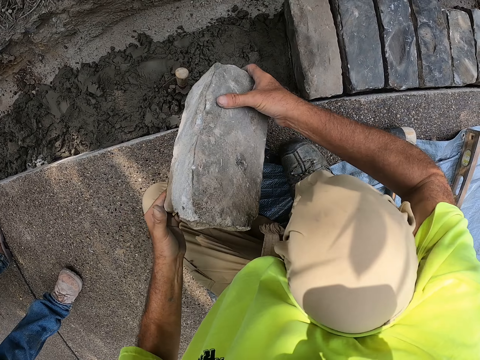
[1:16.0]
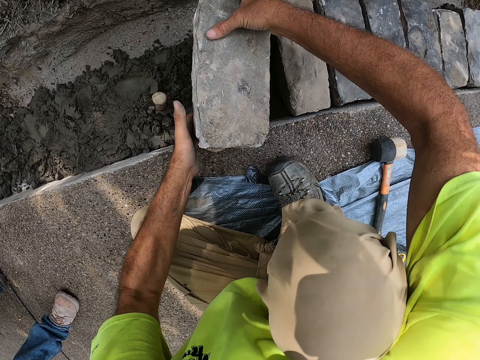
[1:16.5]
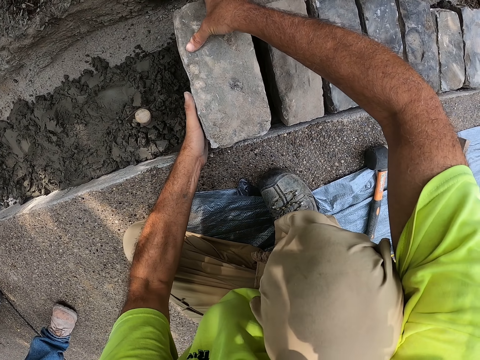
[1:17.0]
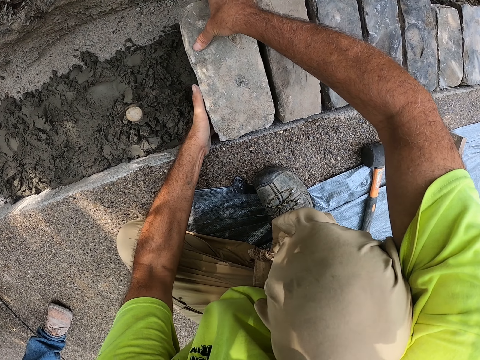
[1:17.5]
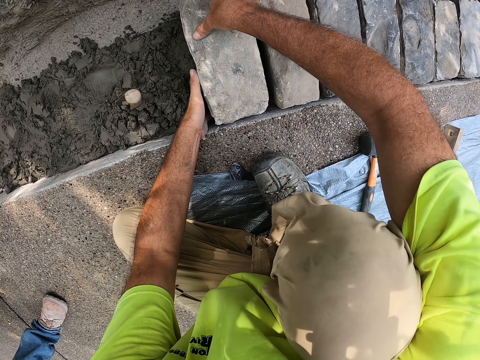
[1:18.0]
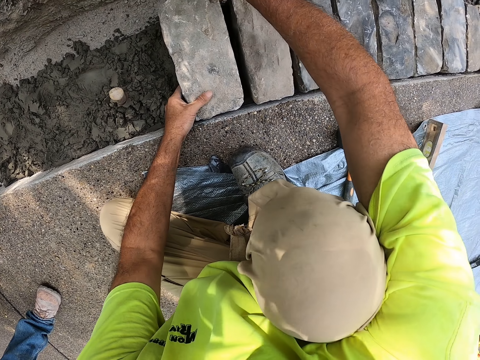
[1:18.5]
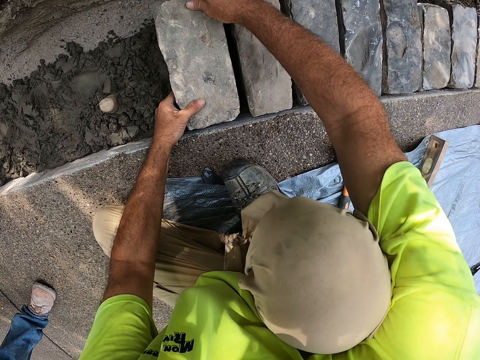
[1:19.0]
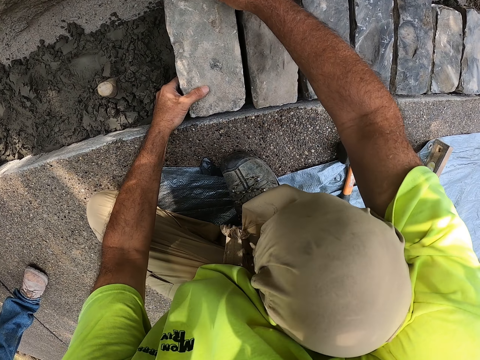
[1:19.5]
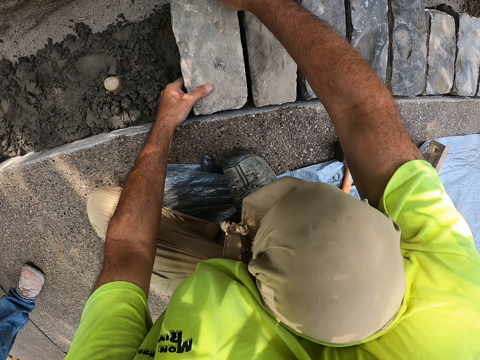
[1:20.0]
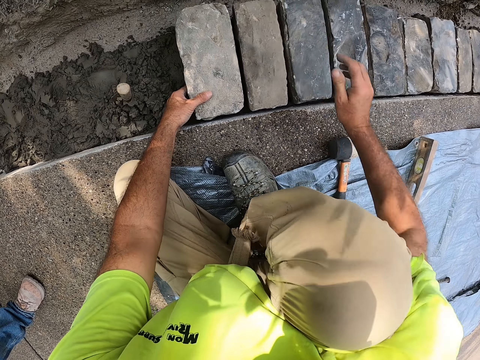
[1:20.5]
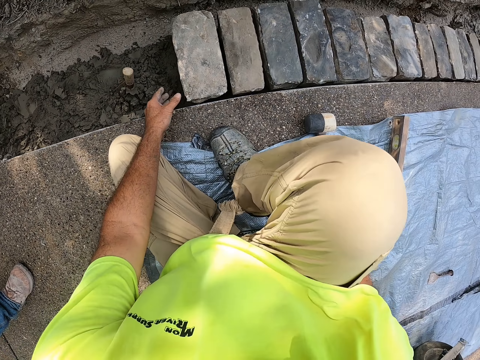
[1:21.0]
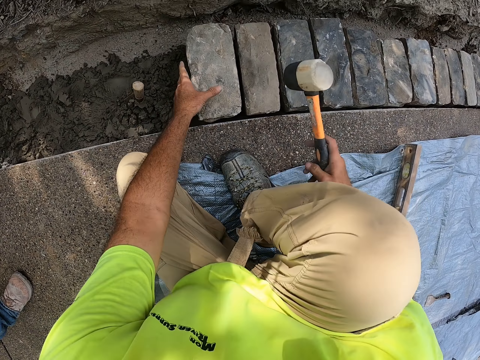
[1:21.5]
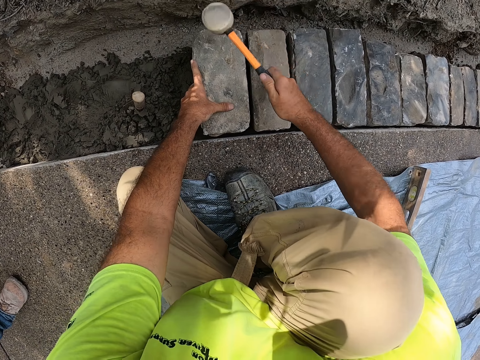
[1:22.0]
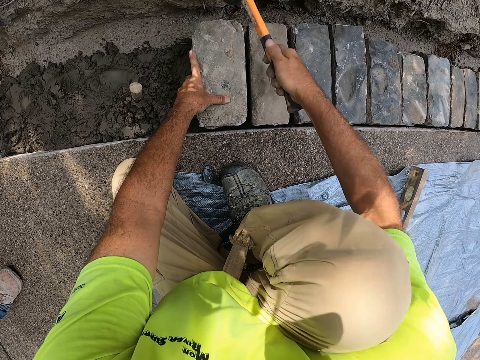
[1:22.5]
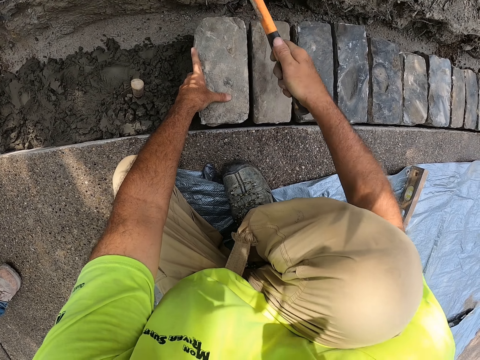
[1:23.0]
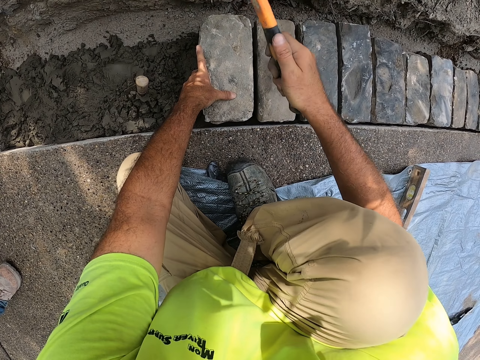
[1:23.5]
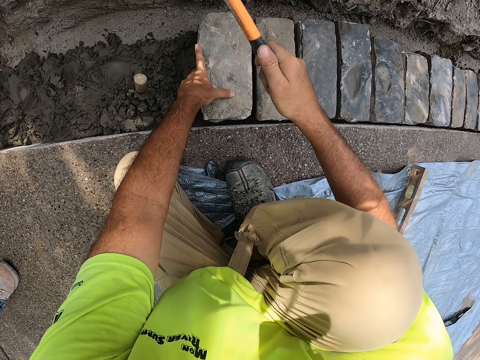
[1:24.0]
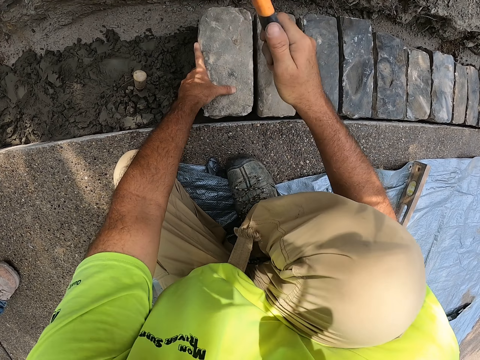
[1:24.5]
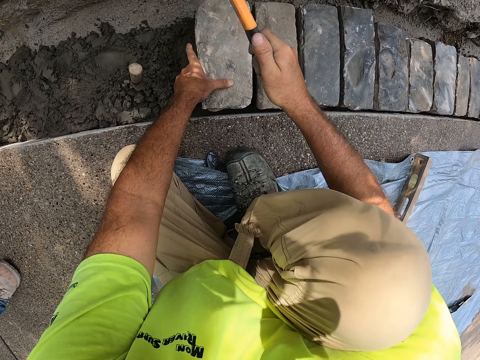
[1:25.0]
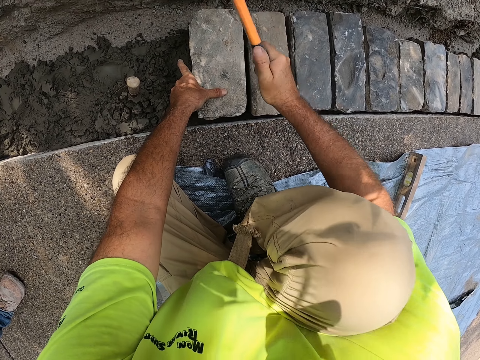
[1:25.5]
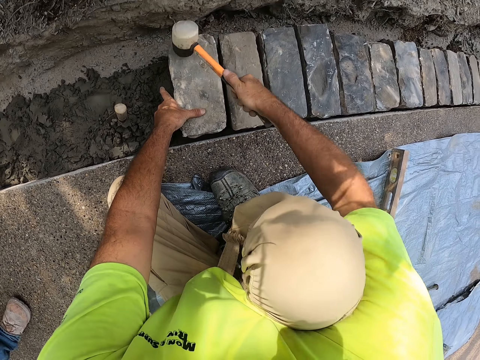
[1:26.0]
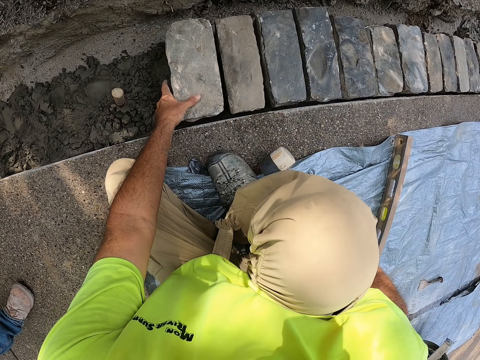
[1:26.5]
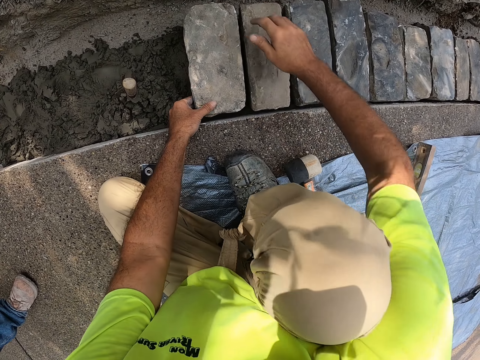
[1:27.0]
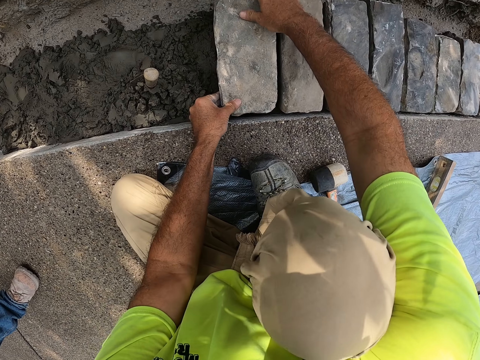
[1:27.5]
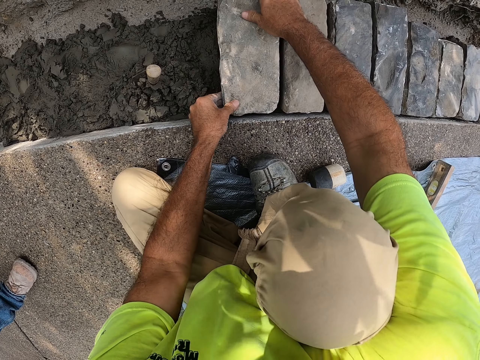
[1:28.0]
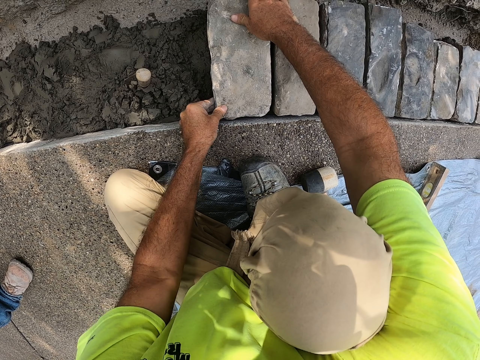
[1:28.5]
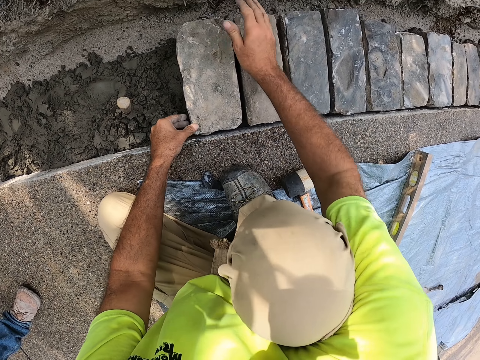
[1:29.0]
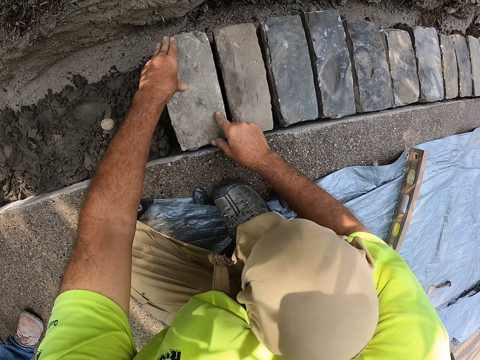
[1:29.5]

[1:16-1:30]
The camera wearer picks the brick. They hold the brick with both hands. They put the brick on the concrete. They pick a mallet. They hold the hammer. They hit the brick with the mallet. They put the mallet on the tarp. They fix the brick. They hold the brick.

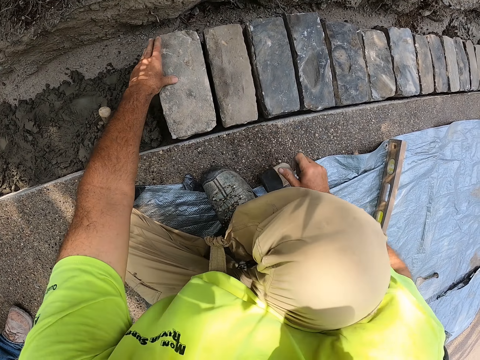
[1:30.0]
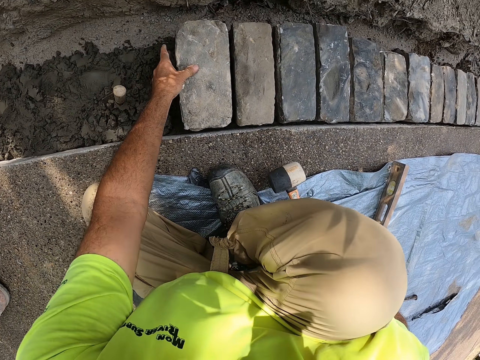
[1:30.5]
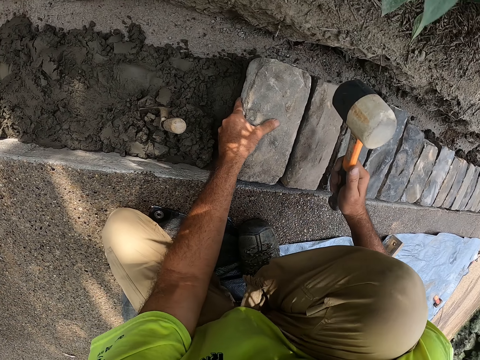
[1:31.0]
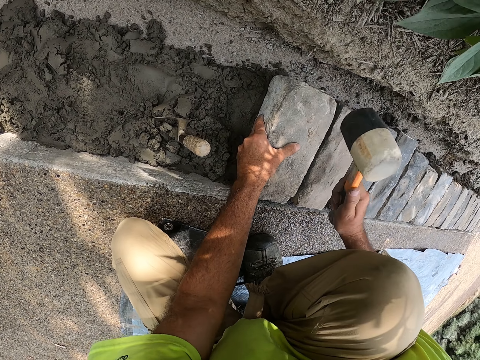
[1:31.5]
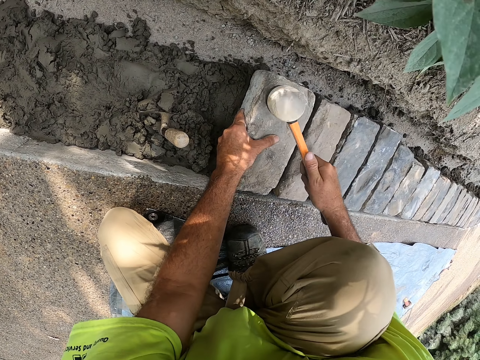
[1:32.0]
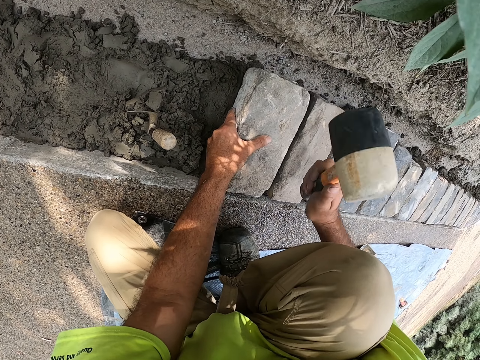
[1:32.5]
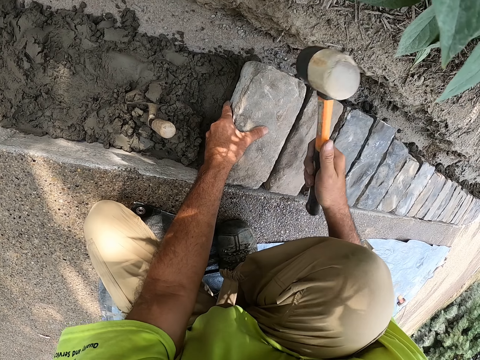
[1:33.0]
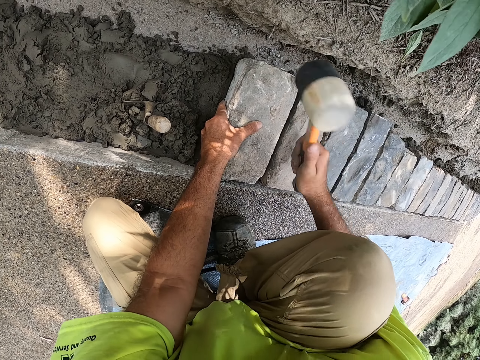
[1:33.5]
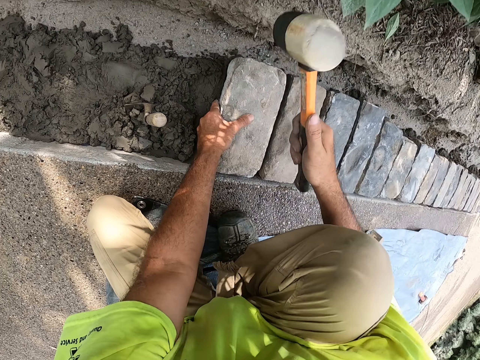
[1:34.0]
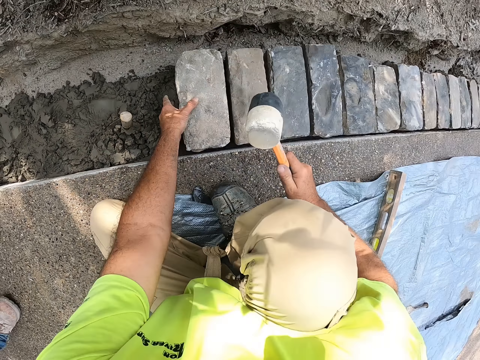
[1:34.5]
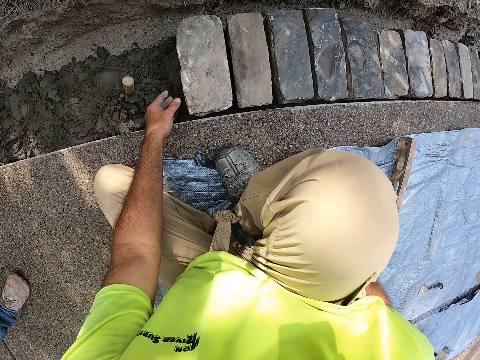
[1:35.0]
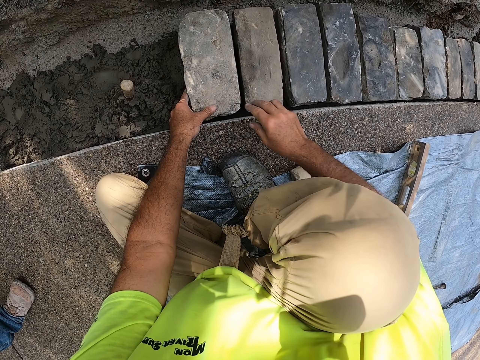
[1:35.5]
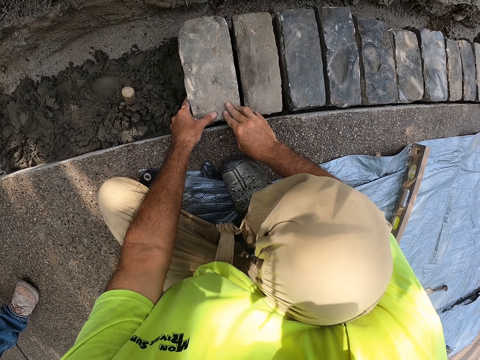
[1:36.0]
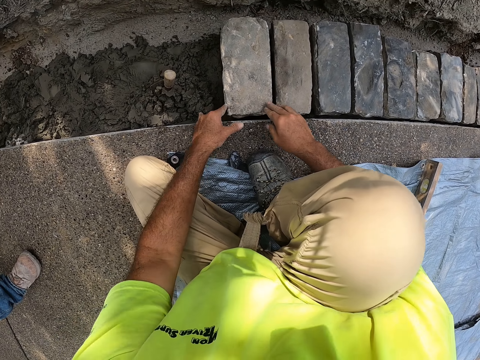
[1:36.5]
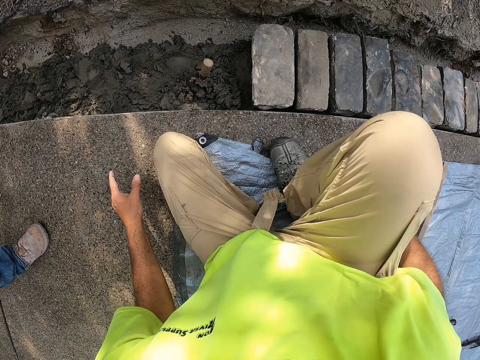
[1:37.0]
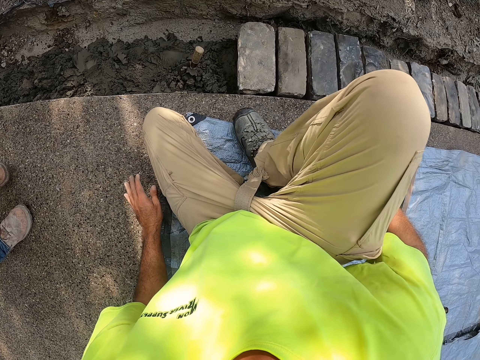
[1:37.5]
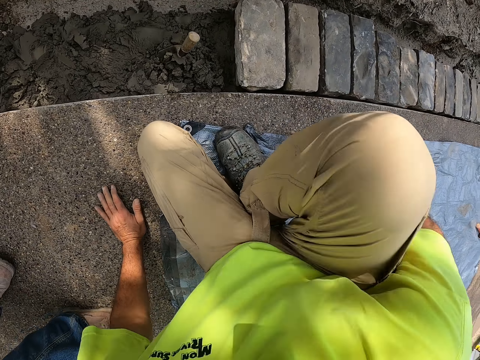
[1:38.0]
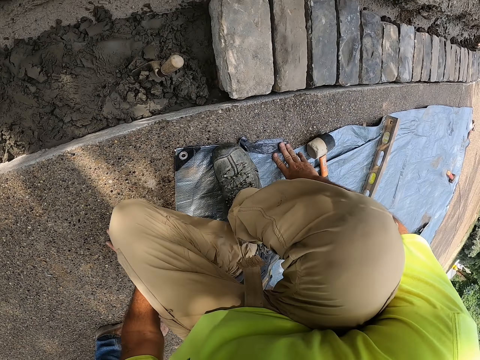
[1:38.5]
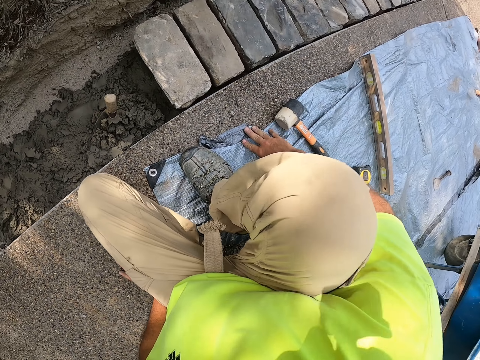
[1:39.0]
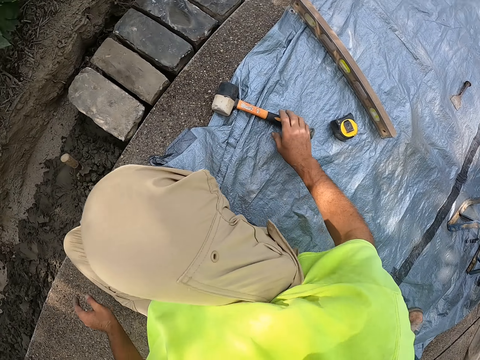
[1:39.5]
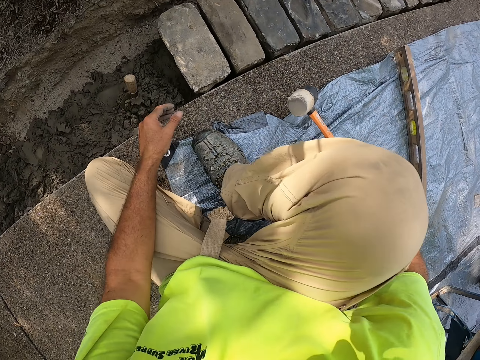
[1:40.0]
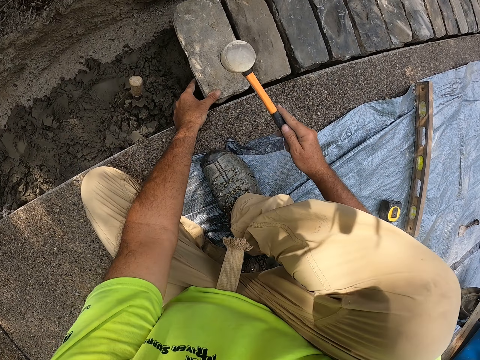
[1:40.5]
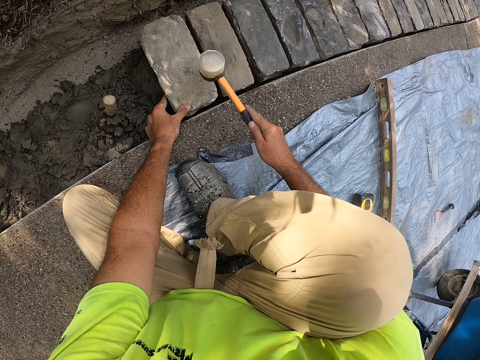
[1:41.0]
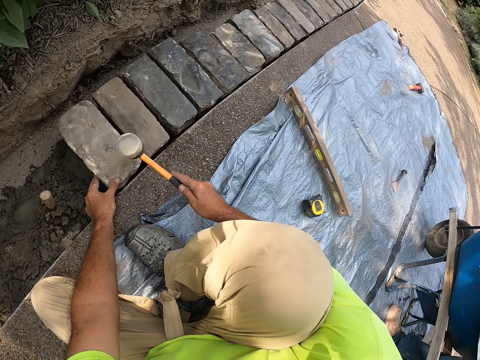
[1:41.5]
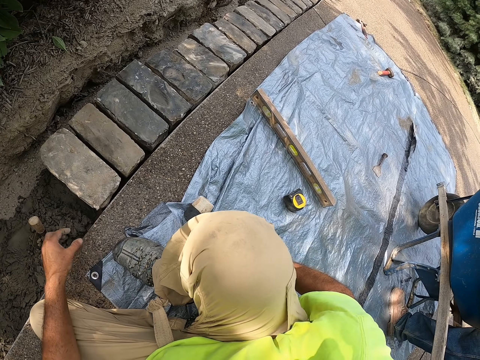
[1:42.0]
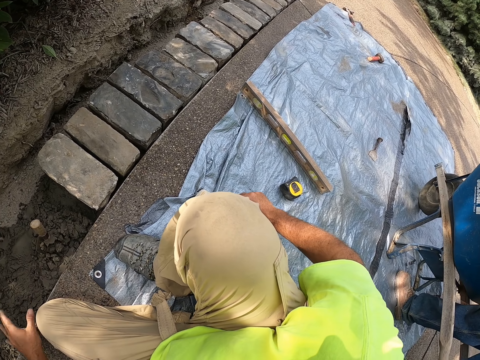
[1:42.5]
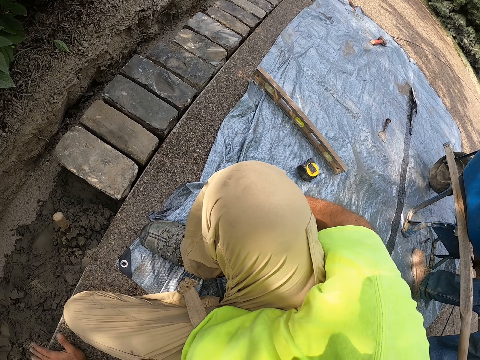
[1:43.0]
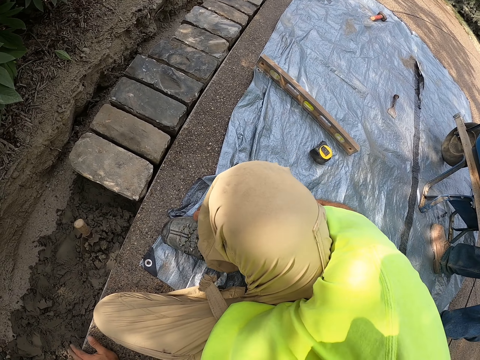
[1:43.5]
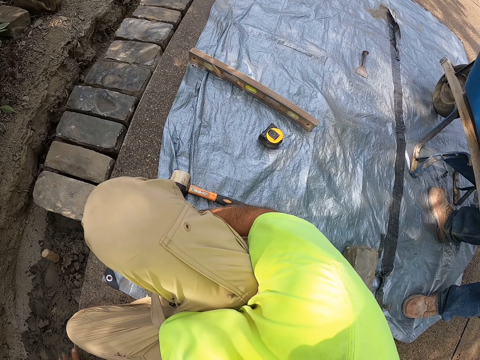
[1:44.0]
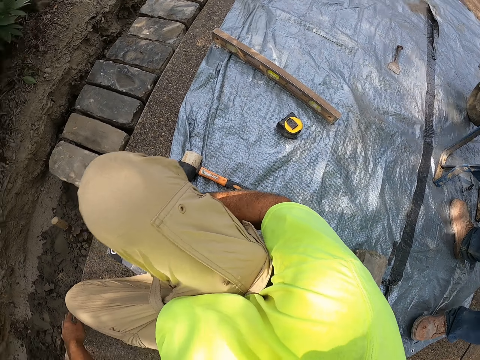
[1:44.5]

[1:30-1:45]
The camera wearer picks the mallet. They hold the hammer. They hit the brick with the mallet. They hold the brick. They hold the brick with both hands. They move. They pick the mallet. They hit the brick with the mallet. They hold the hammer. They put the mallet on the tarp.
